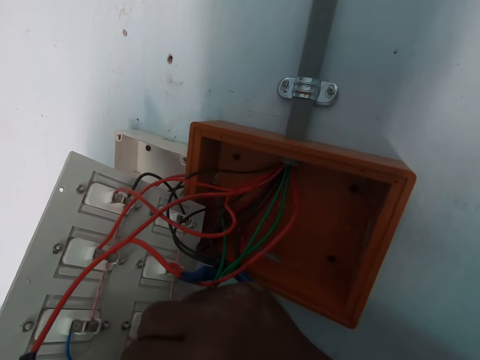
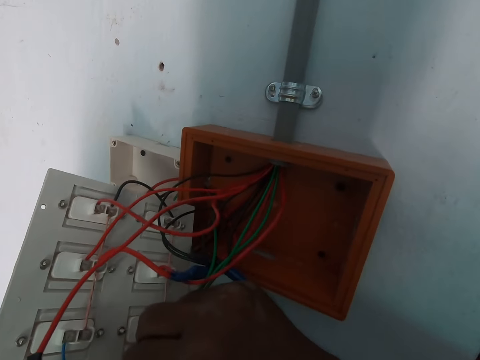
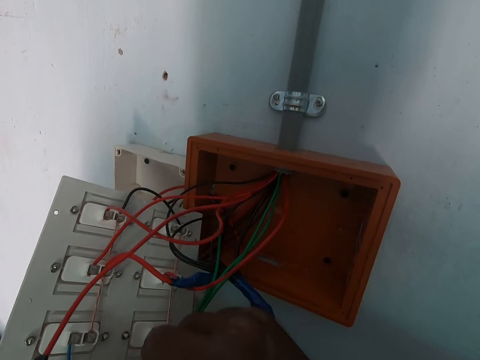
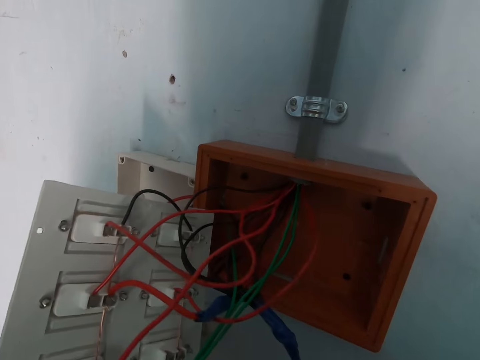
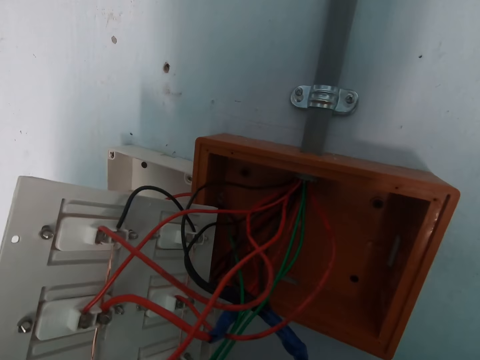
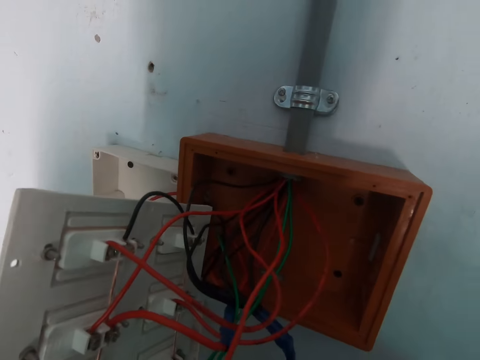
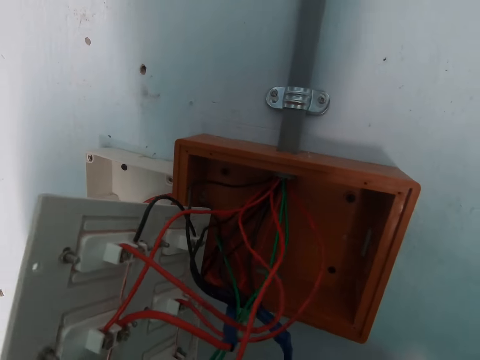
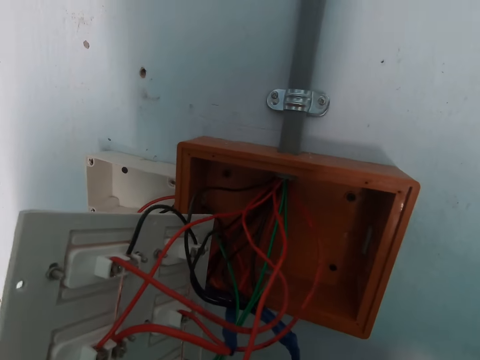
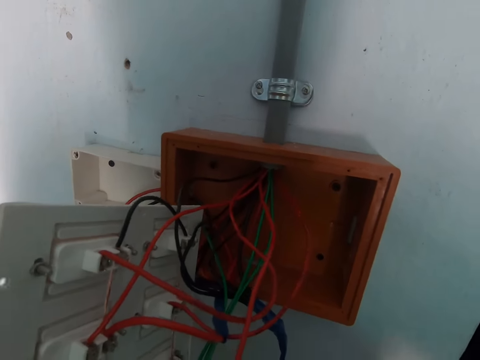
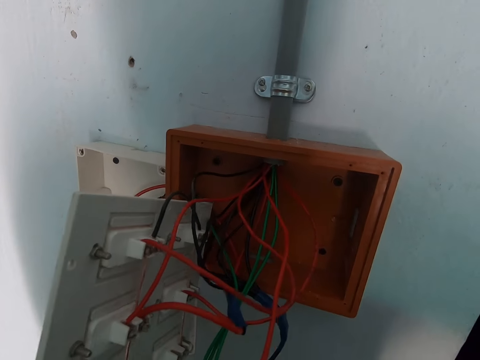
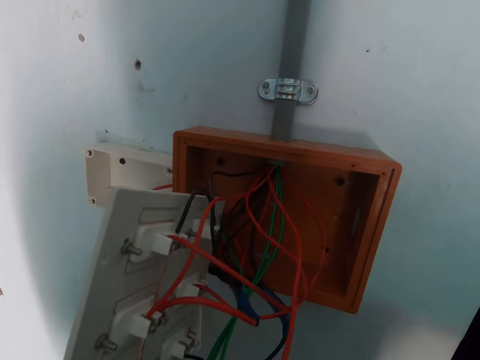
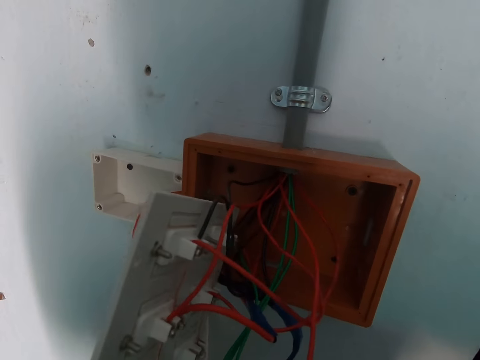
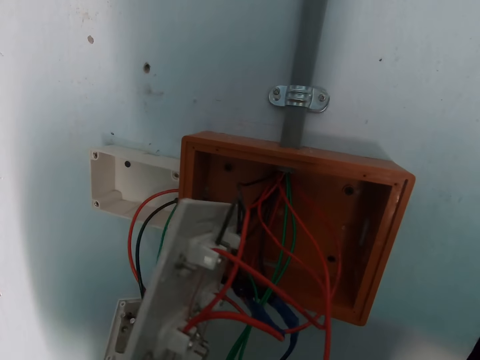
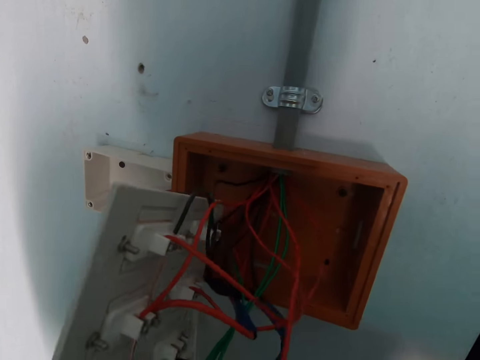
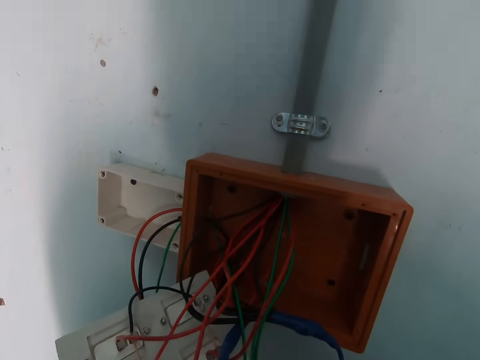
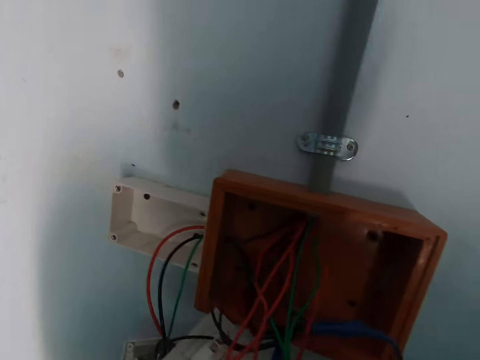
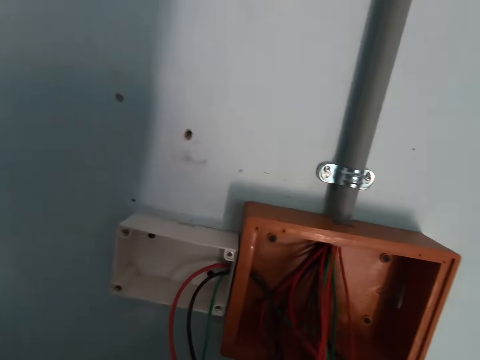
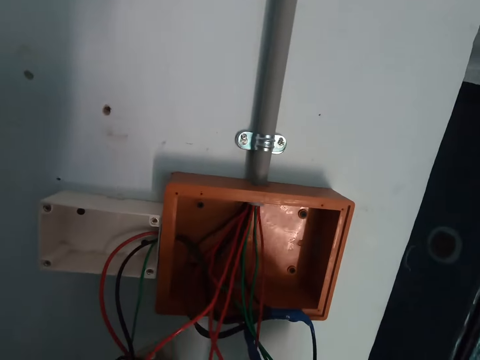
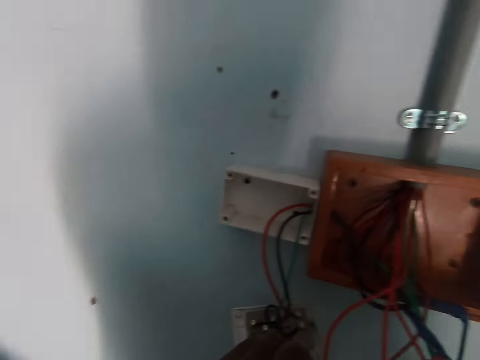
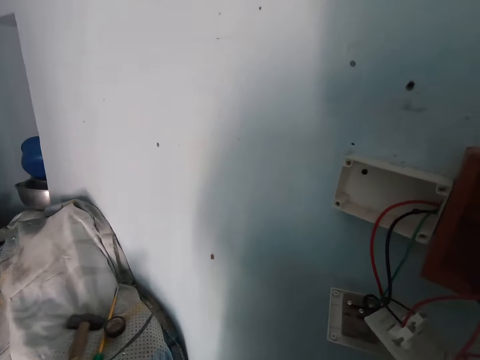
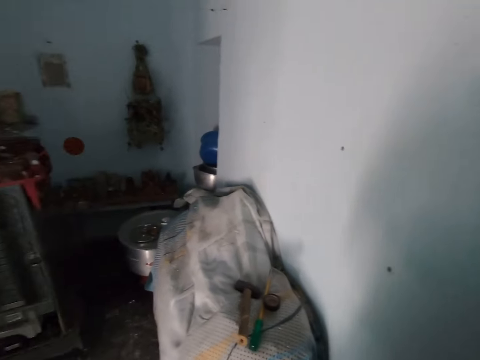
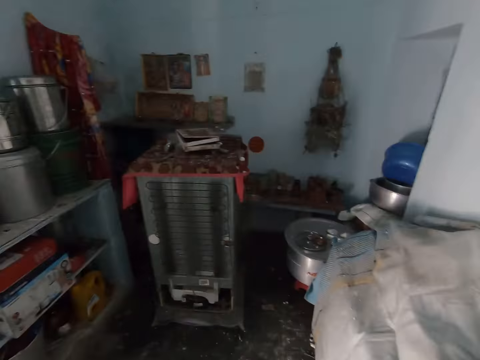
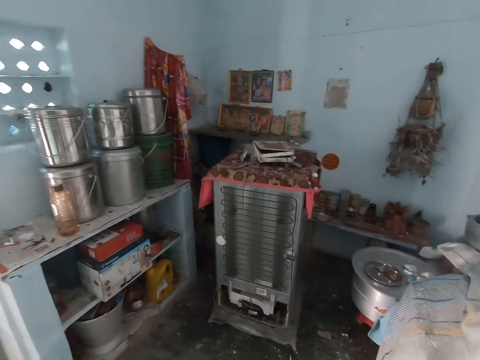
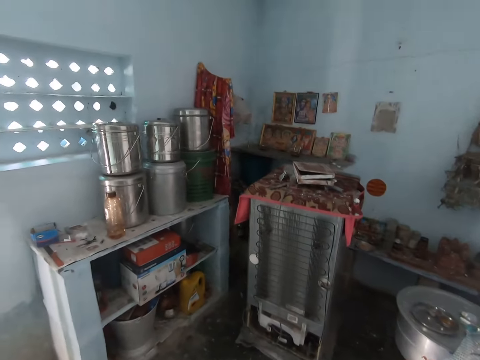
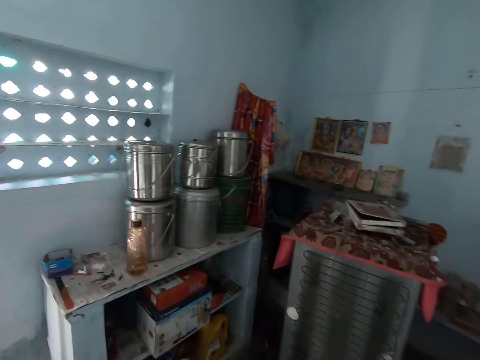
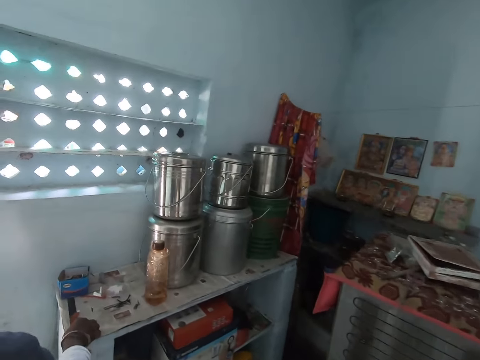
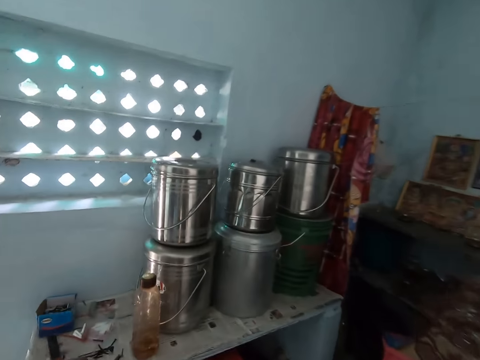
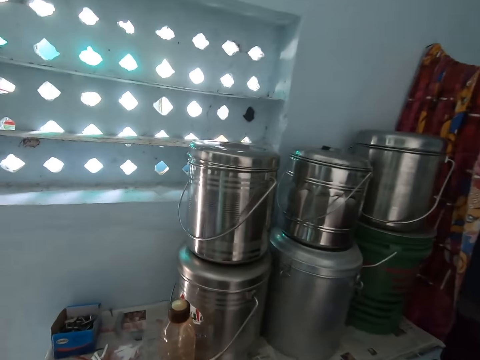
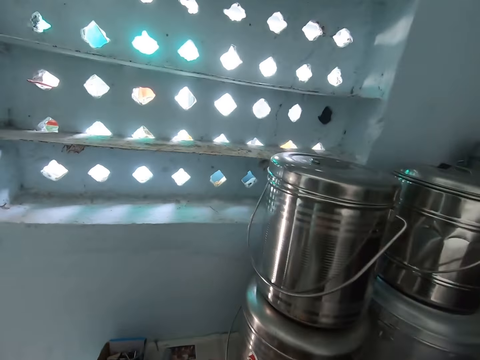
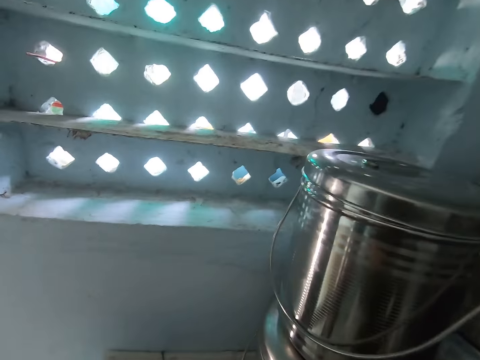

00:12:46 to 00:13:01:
The camera wearer connects the cable into the switch box with his right hand. He looks around a room. He holds the switch box with his left hand. He walks around the room. The man picks up a screwdriver from the table. The camera wearer walks towards the table.

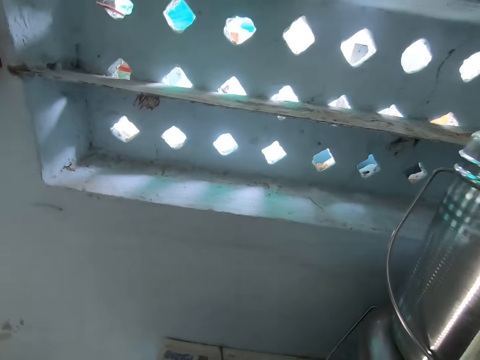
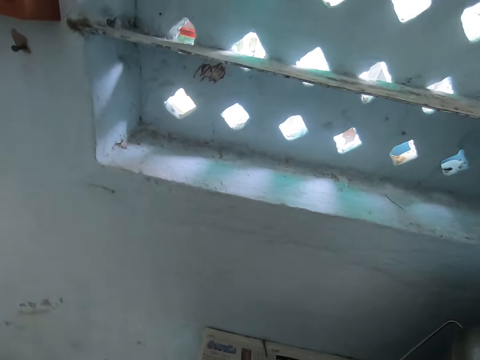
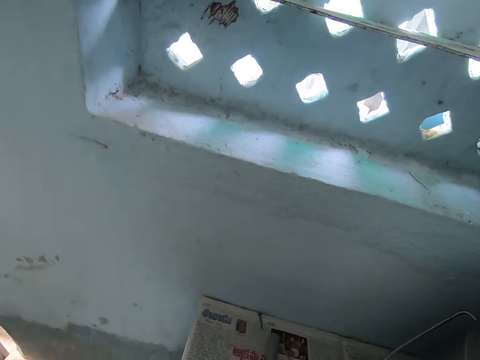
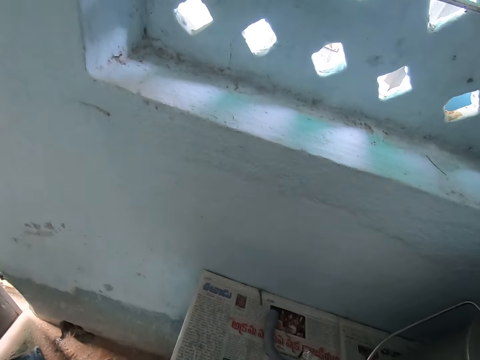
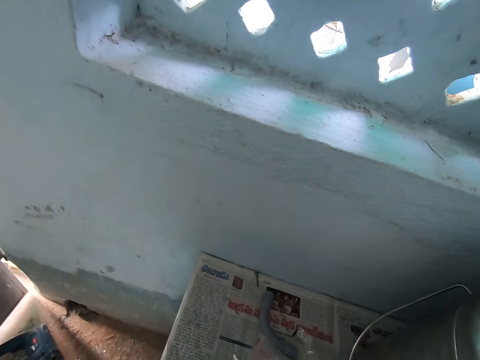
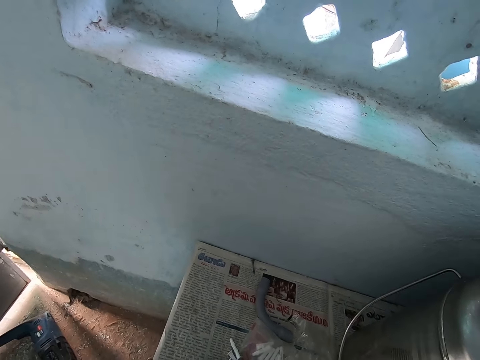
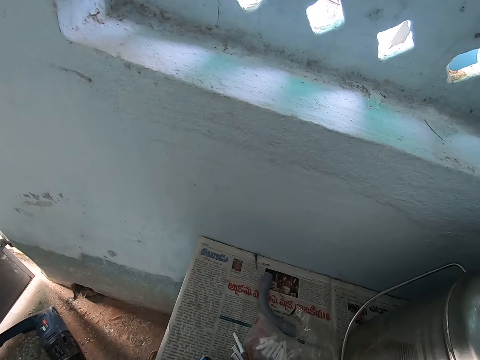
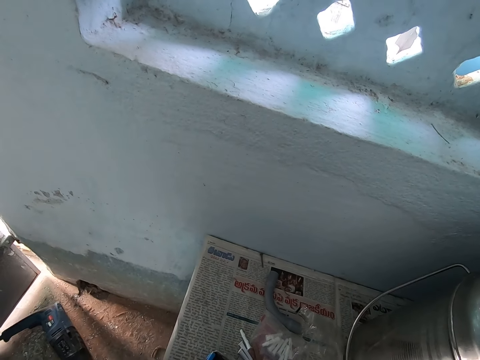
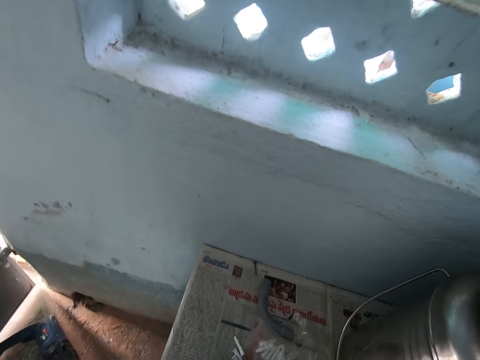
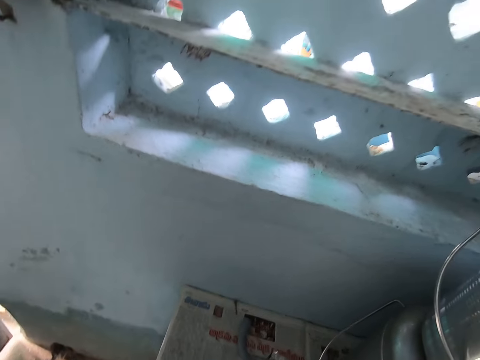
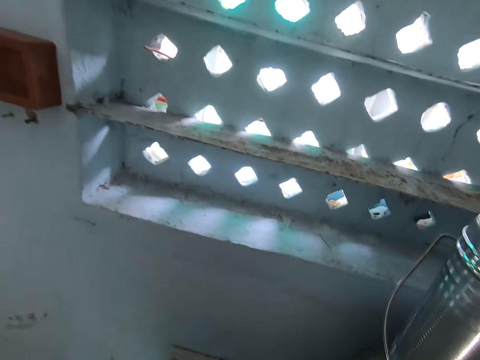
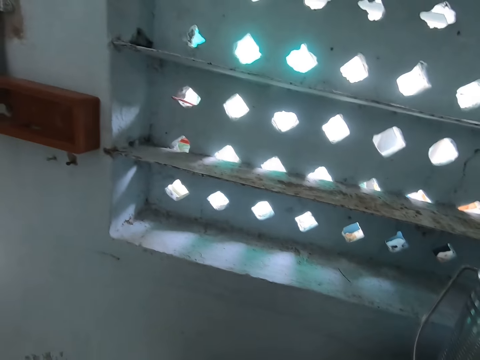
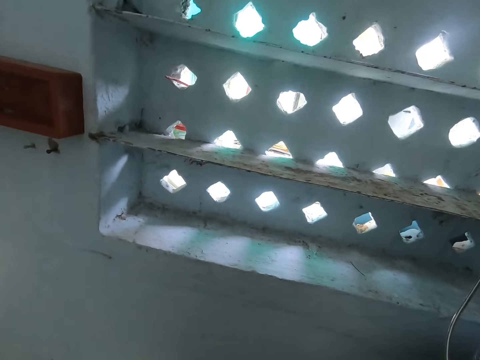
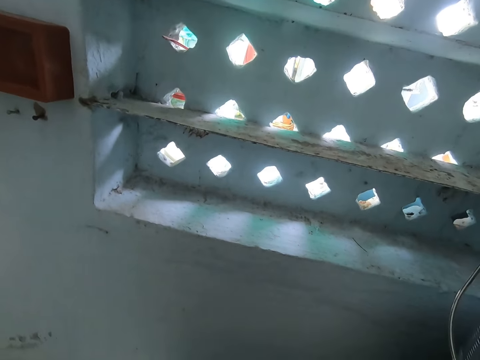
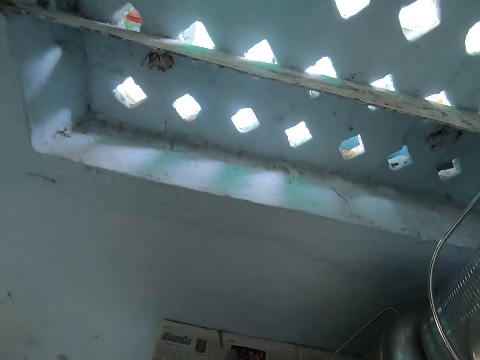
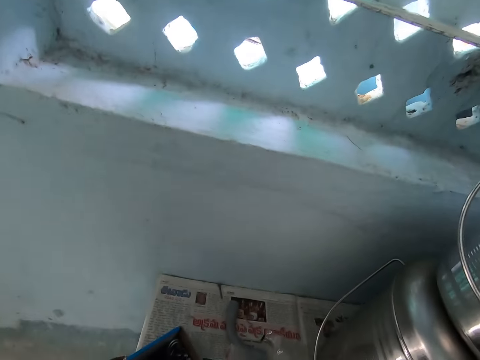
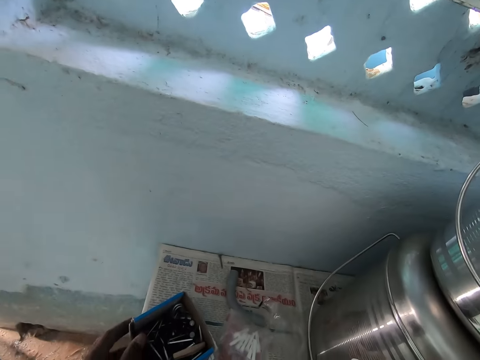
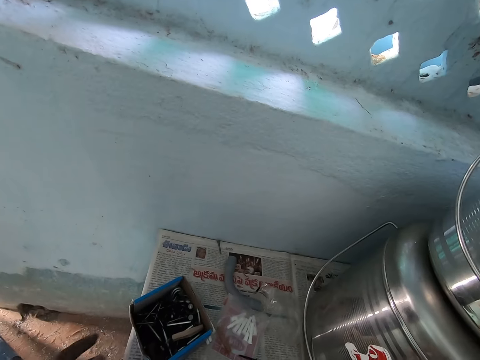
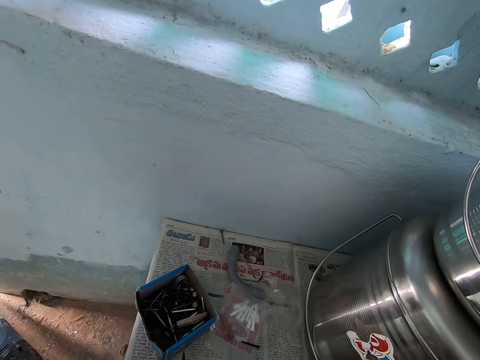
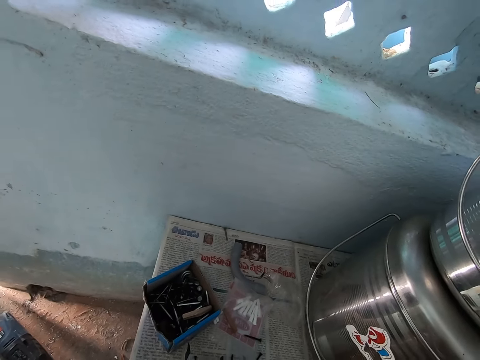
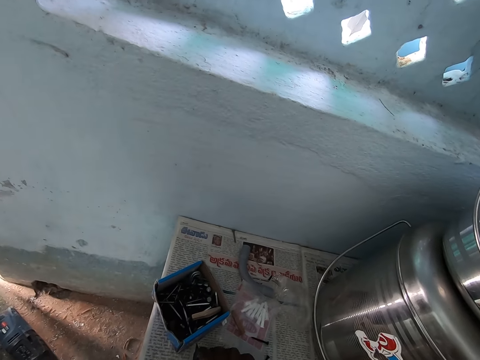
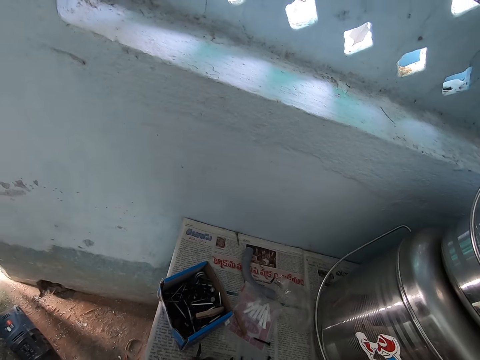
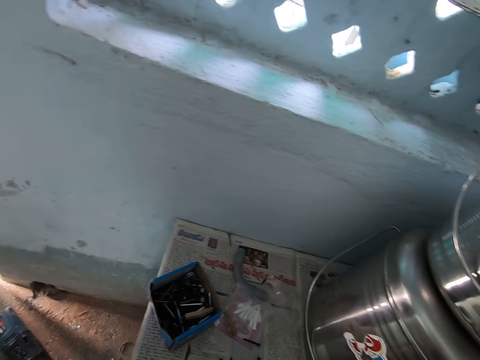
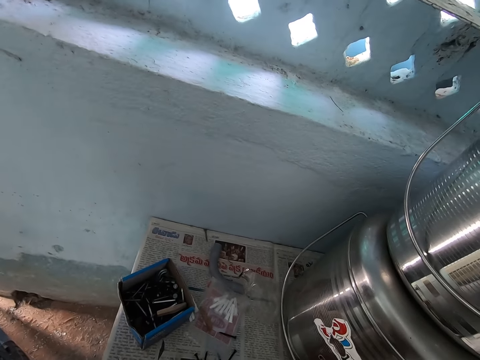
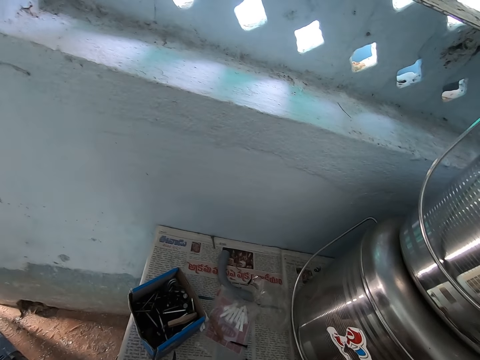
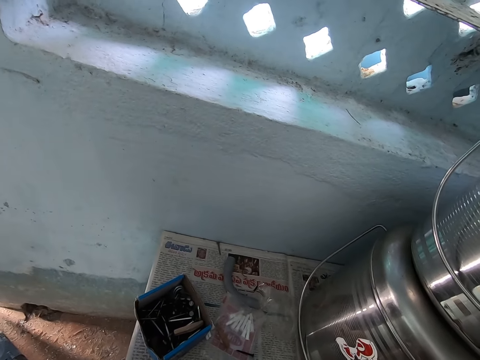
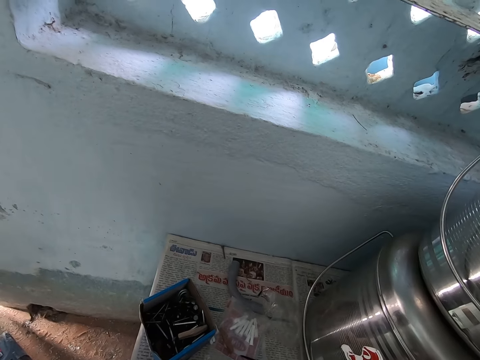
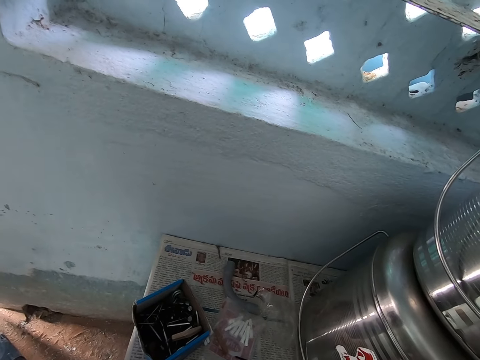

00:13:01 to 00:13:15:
The camera wearer looks around a room. He adjusts items on a table. He looks around the room. He touches a box on the table with his left hand. He puts the box on the table. He looks around the room. He picks up a screw from the table with his right hand.
